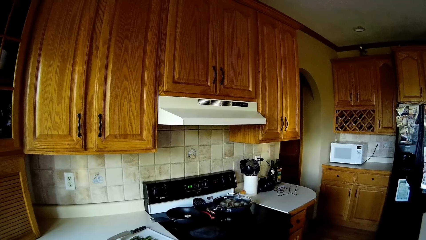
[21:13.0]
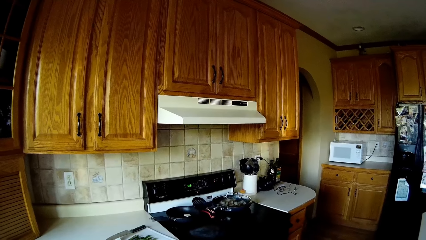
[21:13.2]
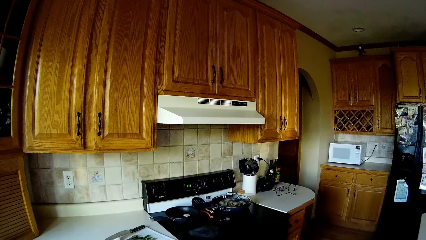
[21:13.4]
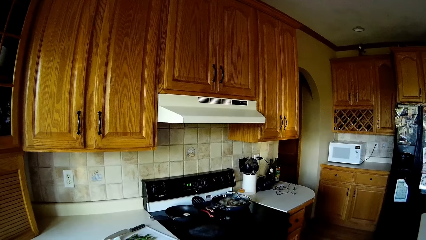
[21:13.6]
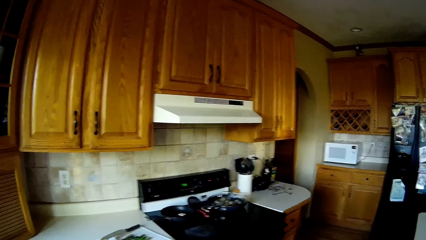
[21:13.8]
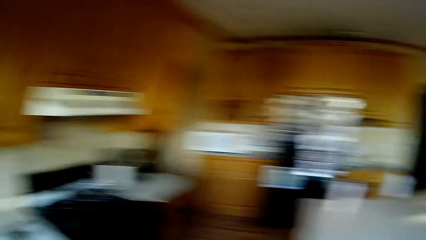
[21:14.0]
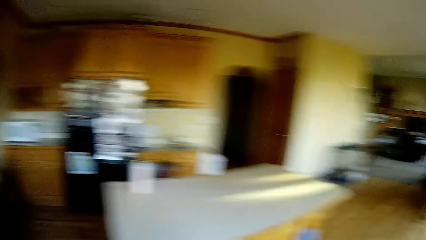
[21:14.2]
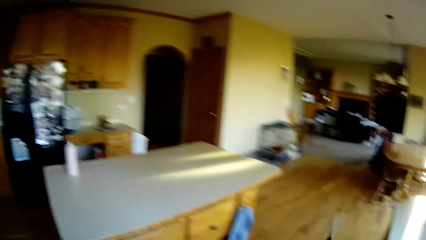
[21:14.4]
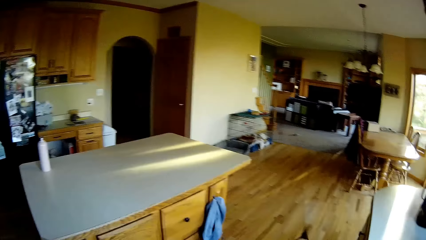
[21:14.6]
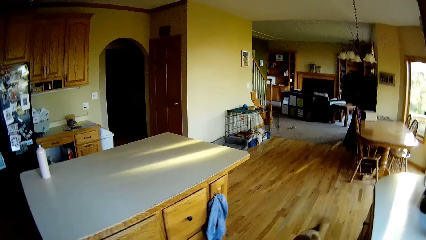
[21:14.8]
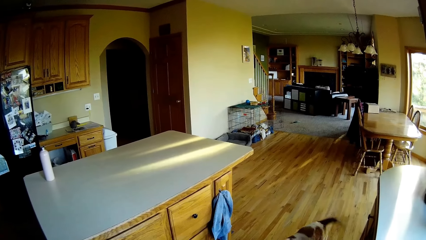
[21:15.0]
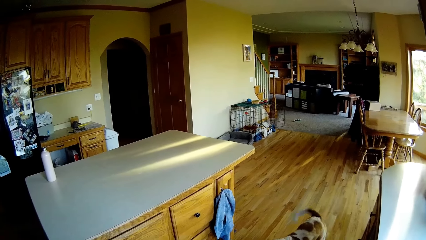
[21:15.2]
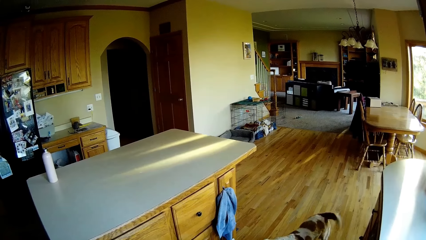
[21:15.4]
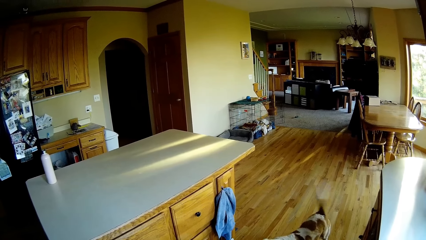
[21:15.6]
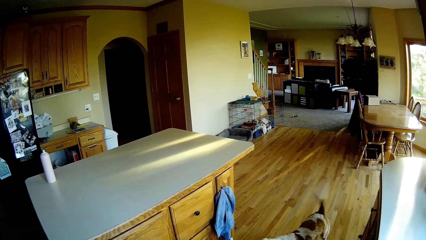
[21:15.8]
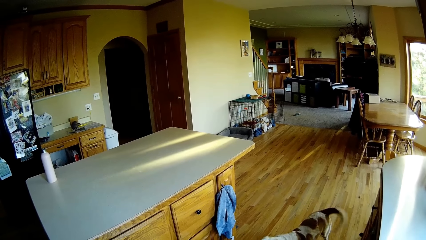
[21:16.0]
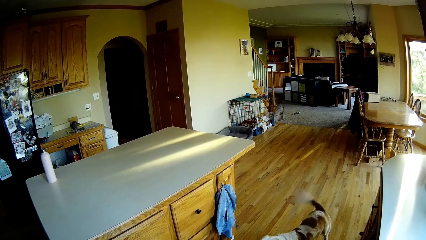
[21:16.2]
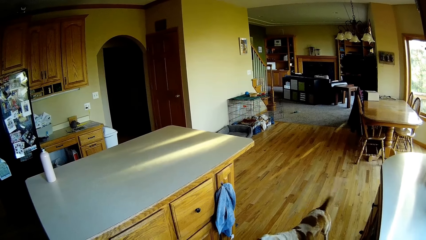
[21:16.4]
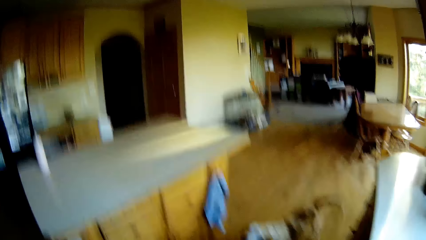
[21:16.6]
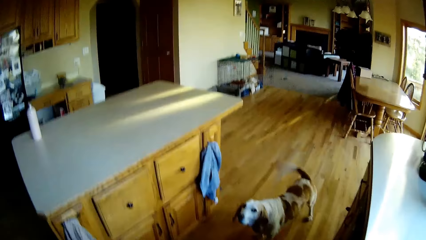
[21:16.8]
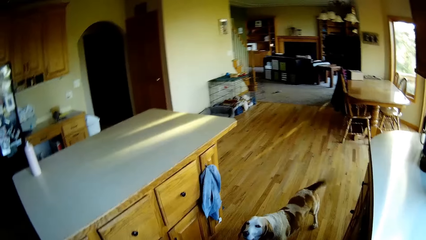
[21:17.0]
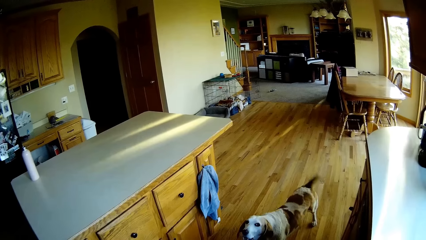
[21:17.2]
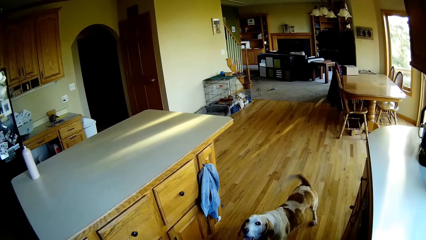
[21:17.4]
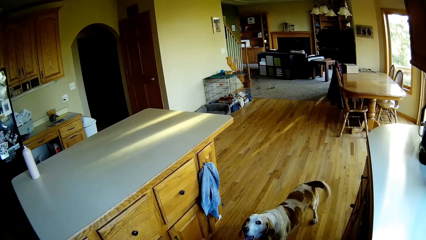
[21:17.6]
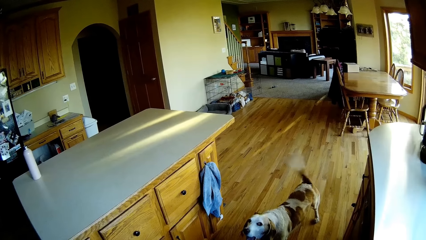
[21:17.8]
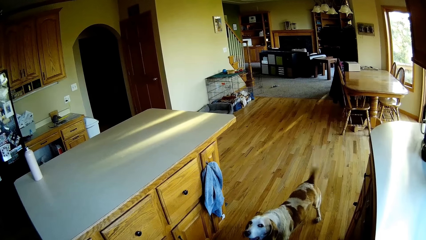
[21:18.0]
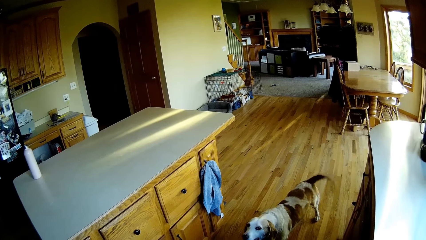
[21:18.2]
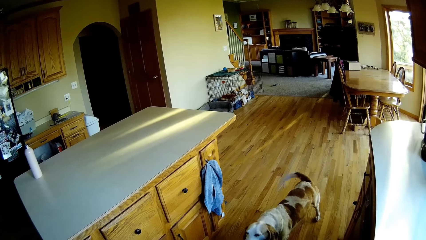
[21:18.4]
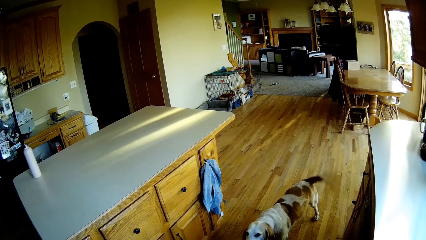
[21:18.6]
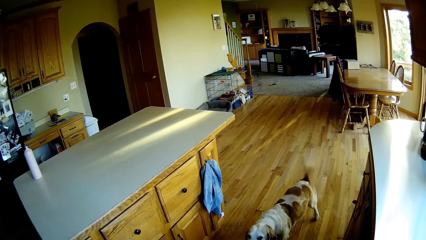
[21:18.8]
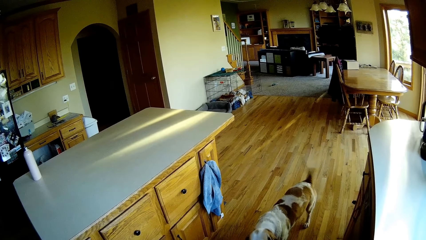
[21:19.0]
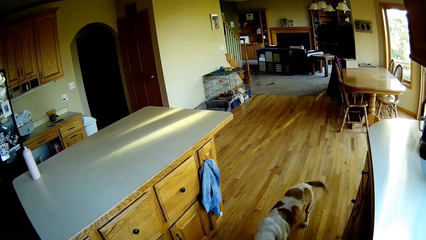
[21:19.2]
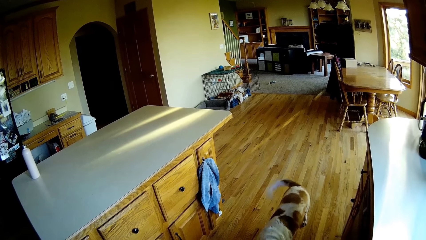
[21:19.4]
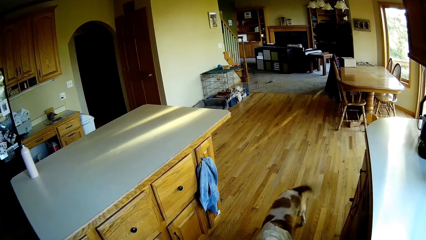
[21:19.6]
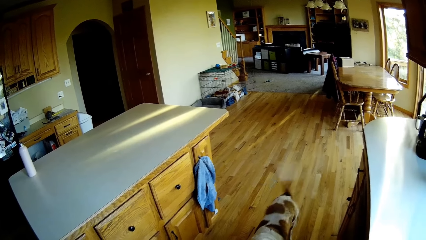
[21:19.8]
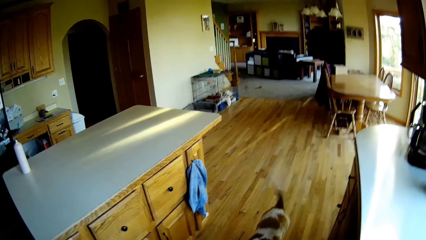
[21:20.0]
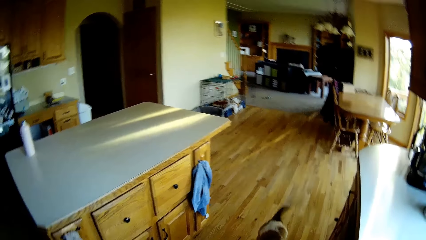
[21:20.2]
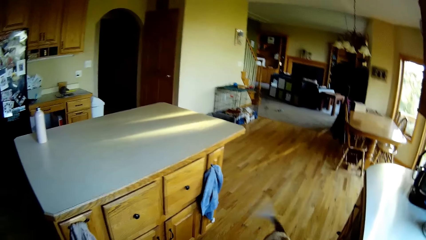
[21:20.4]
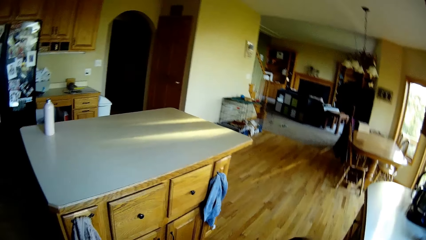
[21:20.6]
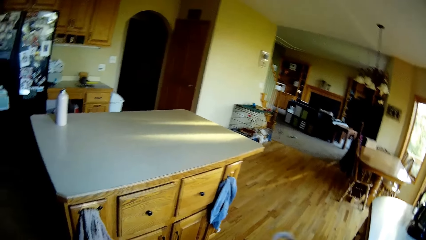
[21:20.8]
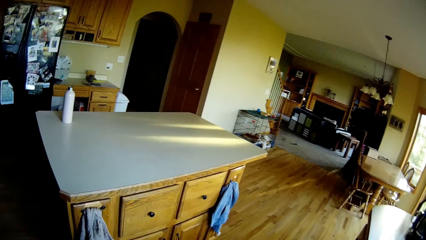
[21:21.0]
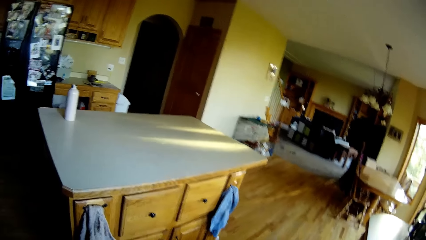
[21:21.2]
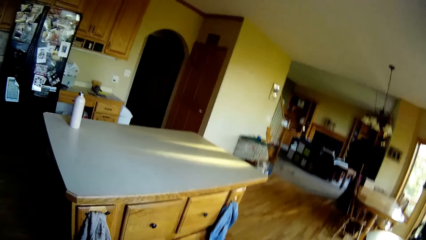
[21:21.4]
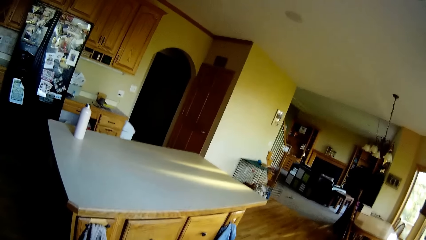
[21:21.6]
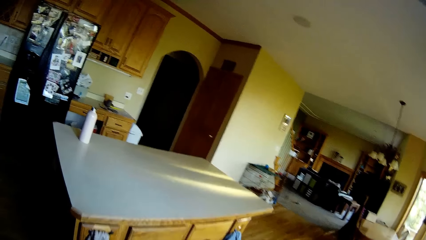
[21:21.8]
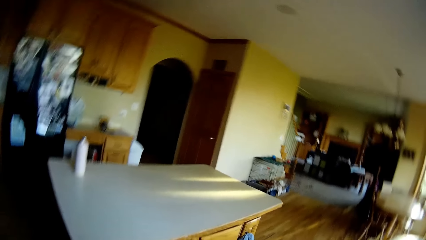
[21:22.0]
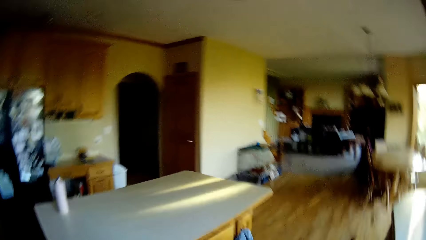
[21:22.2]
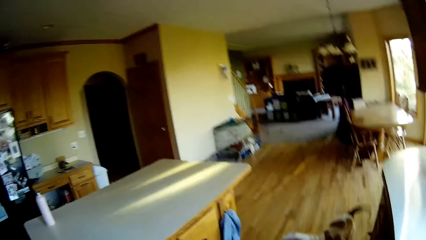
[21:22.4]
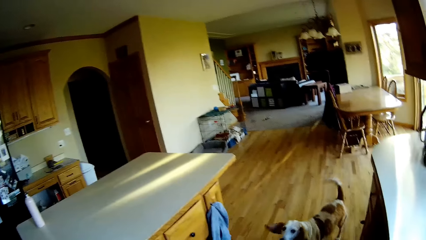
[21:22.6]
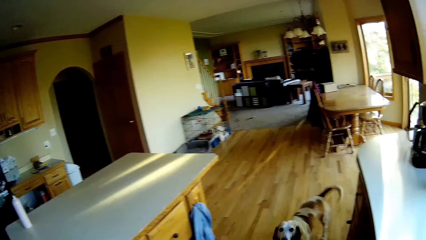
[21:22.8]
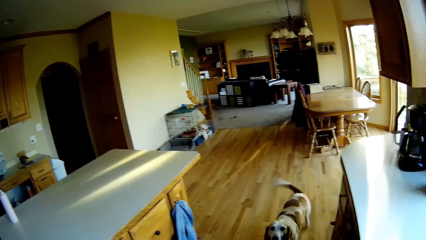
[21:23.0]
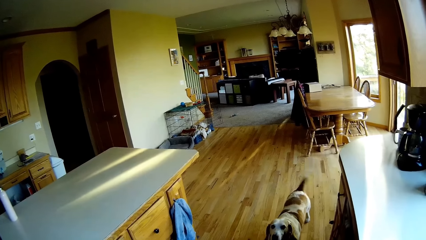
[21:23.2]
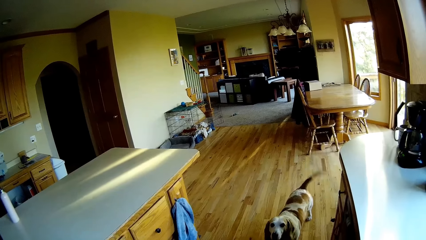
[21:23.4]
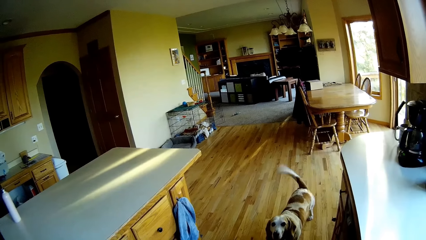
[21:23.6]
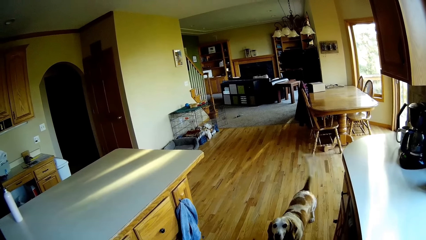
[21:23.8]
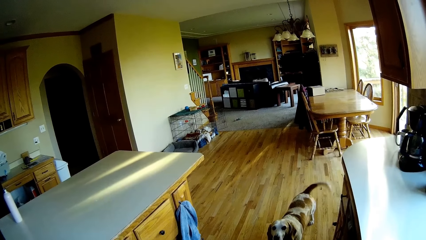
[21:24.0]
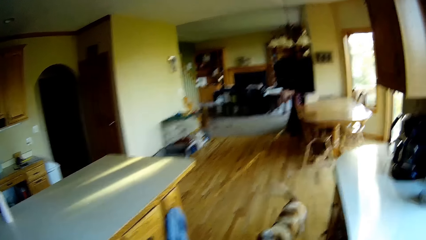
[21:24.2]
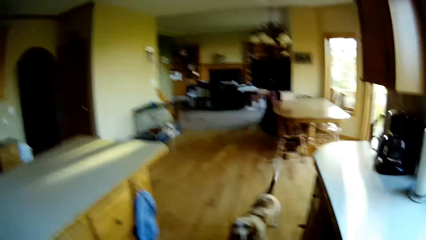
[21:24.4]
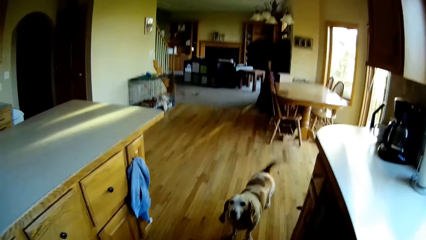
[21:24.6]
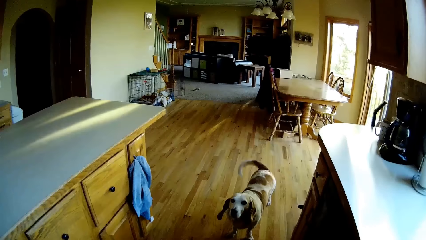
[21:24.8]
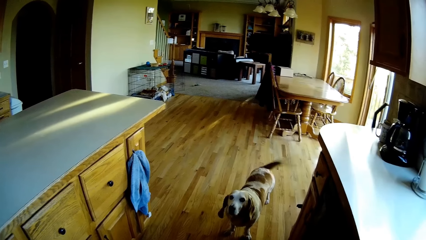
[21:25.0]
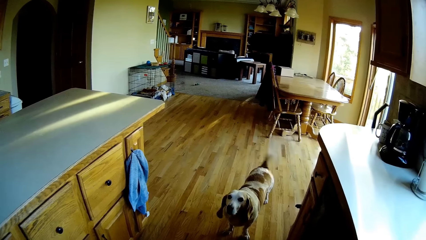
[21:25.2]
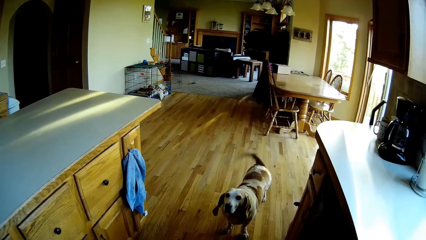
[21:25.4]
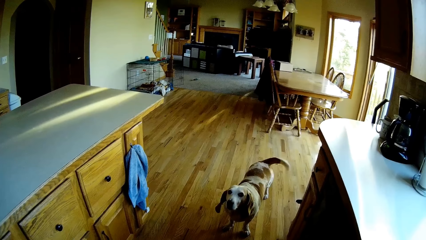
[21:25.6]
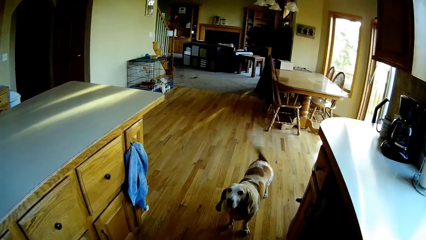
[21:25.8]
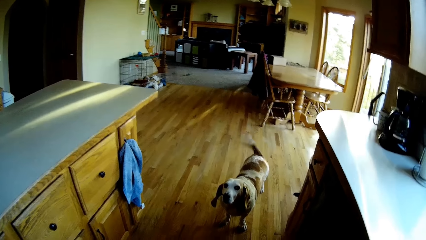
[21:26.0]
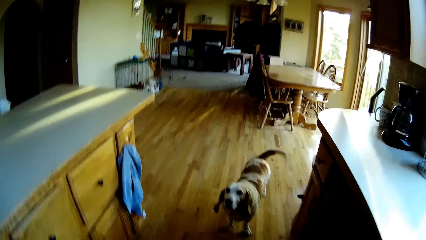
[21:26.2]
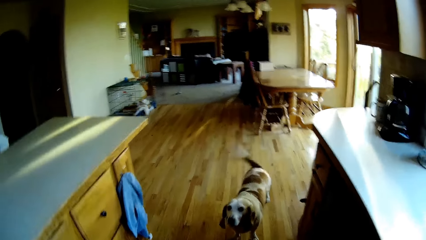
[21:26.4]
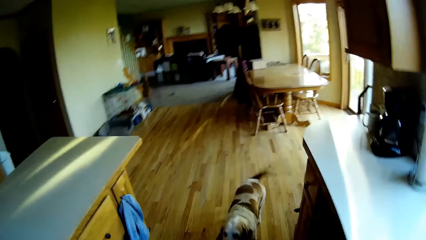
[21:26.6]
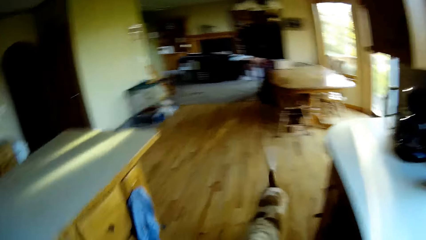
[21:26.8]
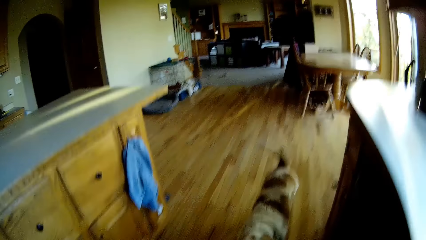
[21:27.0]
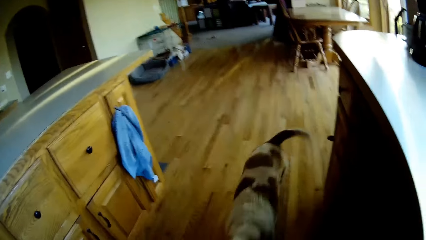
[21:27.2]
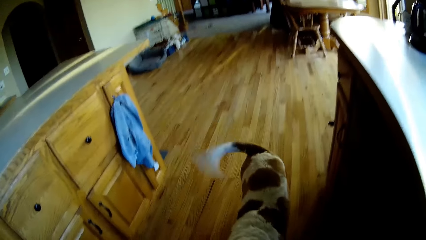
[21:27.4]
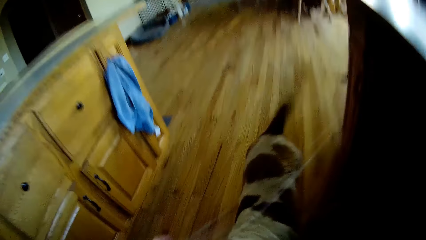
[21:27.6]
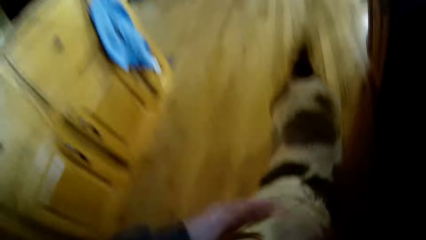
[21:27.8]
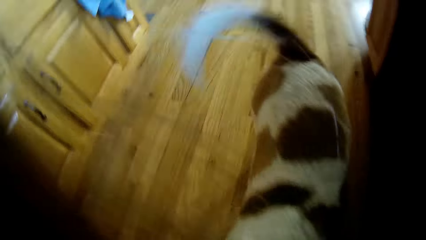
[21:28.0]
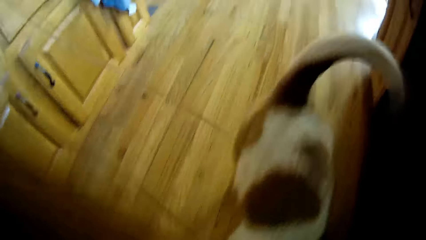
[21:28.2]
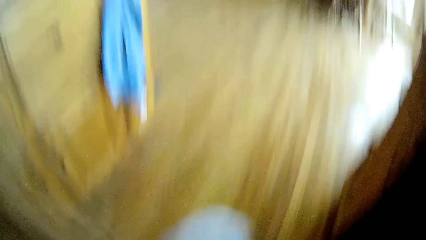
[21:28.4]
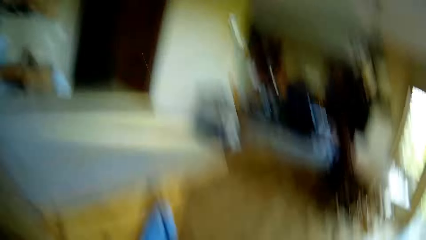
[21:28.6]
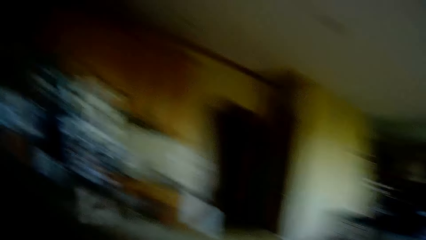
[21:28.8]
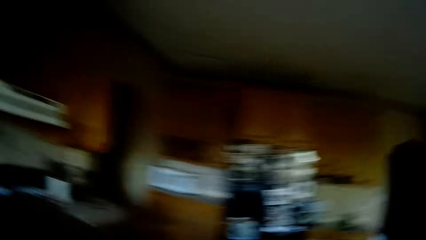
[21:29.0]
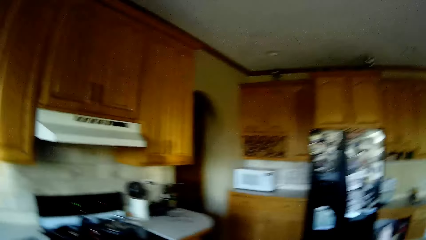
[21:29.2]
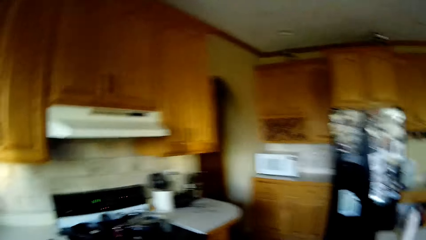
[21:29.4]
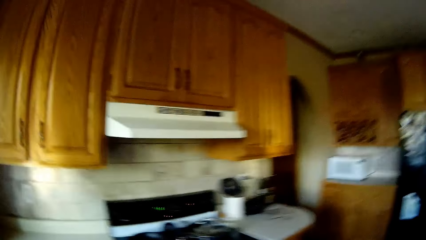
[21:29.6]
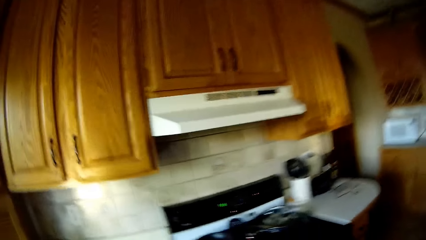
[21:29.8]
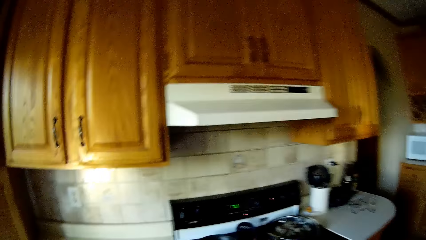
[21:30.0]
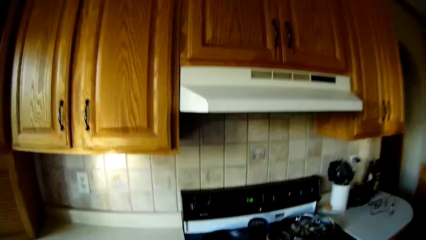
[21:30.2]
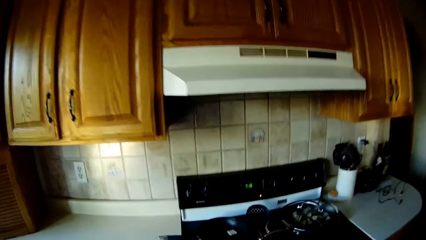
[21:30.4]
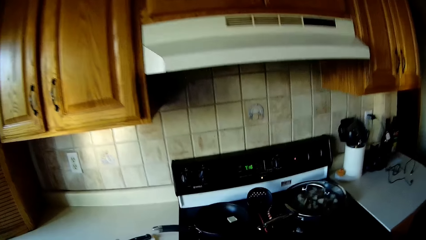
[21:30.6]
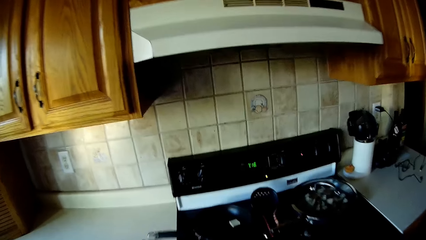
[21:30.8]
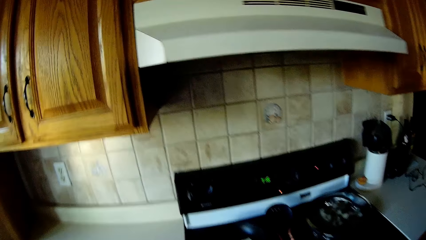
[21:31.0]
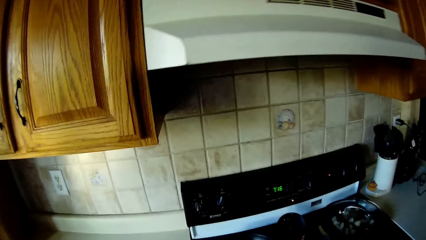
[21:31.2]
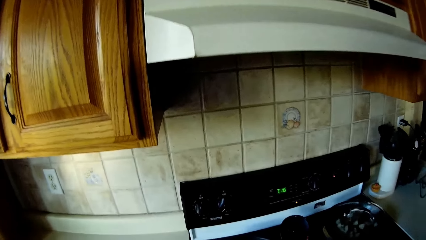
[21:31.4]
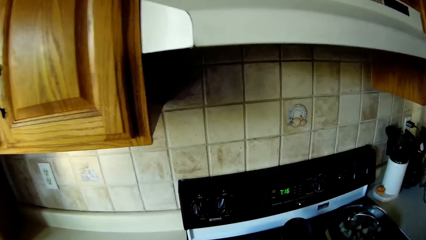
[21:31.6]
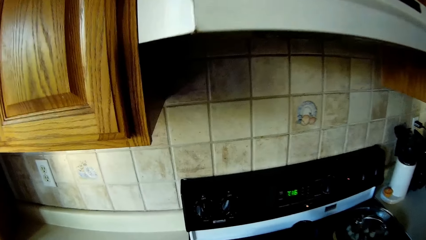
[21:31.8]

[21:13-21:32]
The camera wearer converses with the dog. The dog converses with the camera wearer. The dog walks towards the camera wearer. The camera wearer converses with the dog. She rubs the dog with her left hand.
